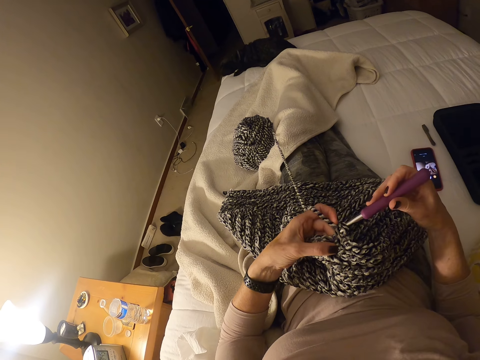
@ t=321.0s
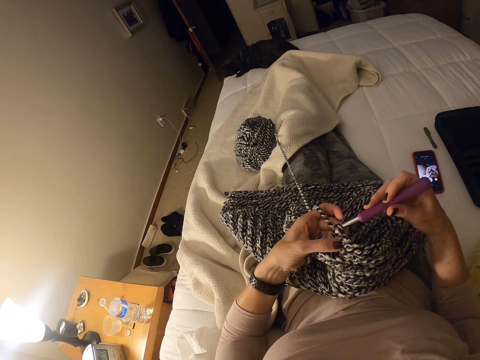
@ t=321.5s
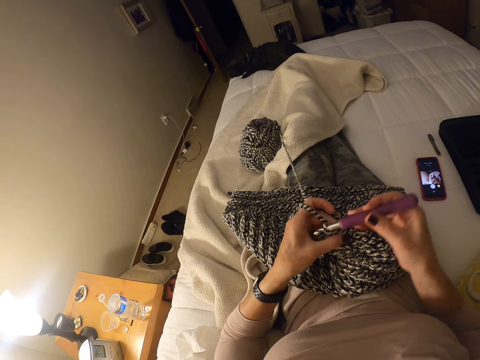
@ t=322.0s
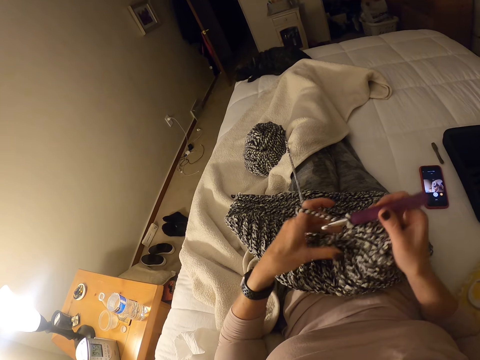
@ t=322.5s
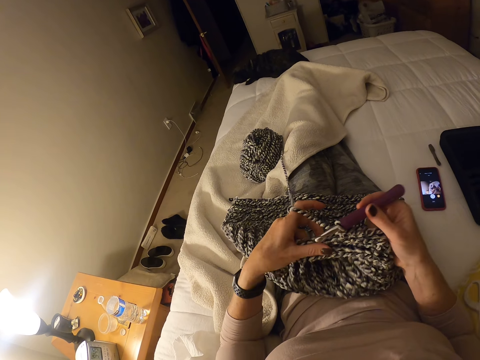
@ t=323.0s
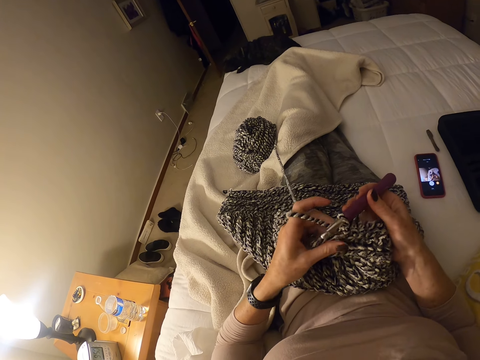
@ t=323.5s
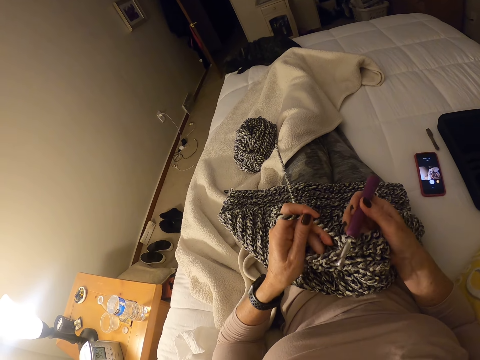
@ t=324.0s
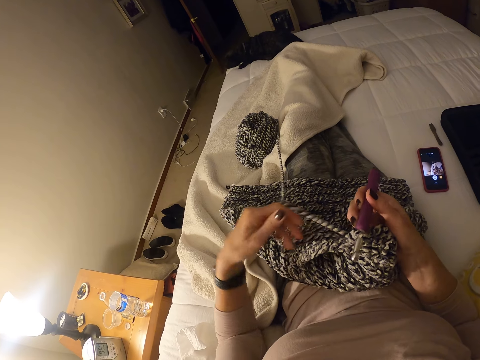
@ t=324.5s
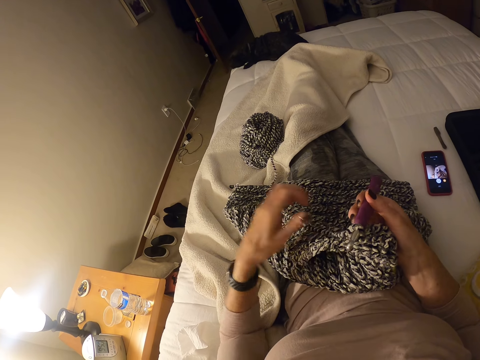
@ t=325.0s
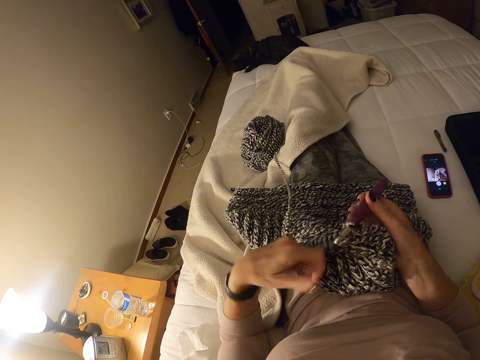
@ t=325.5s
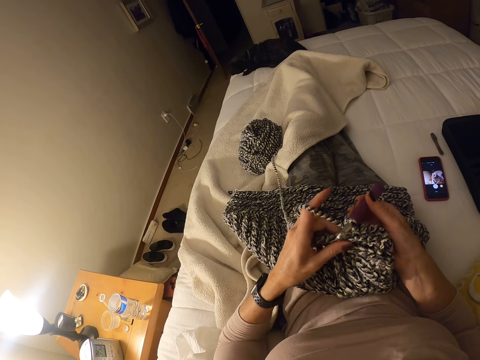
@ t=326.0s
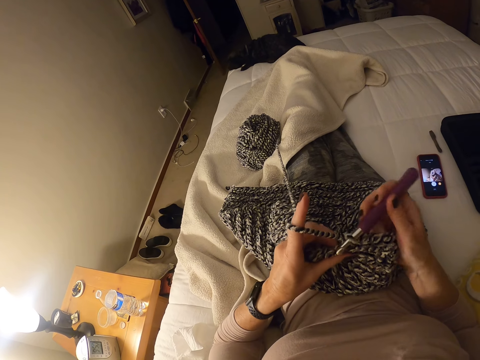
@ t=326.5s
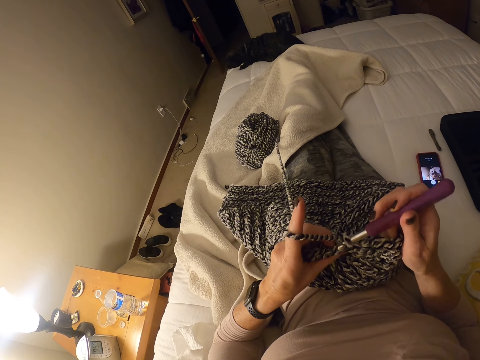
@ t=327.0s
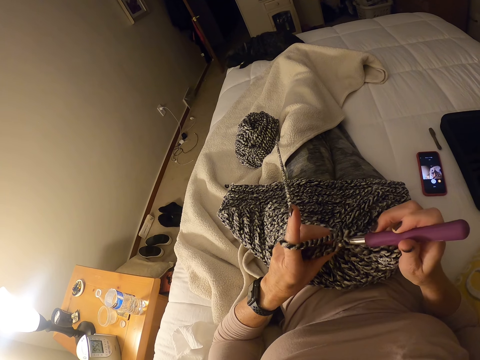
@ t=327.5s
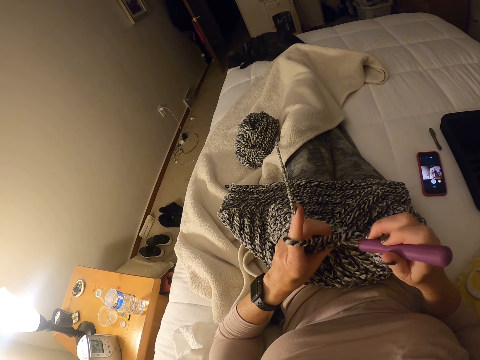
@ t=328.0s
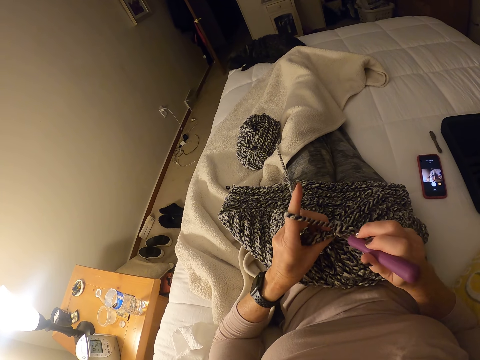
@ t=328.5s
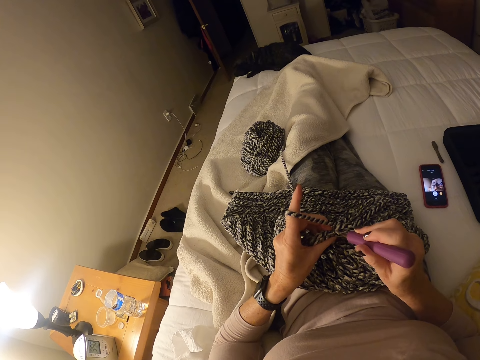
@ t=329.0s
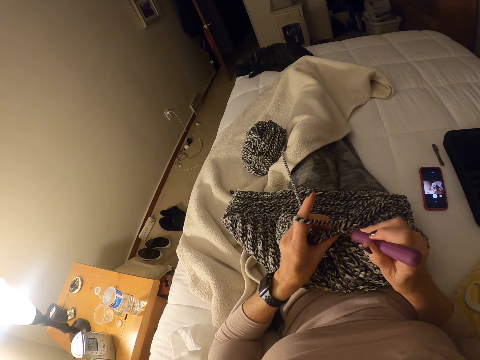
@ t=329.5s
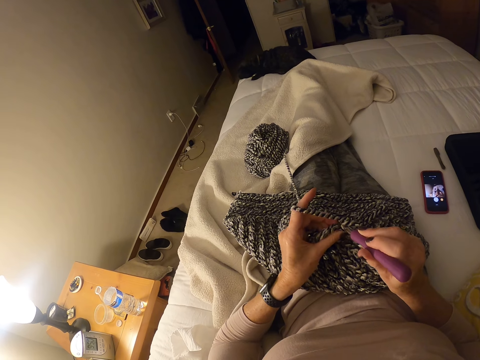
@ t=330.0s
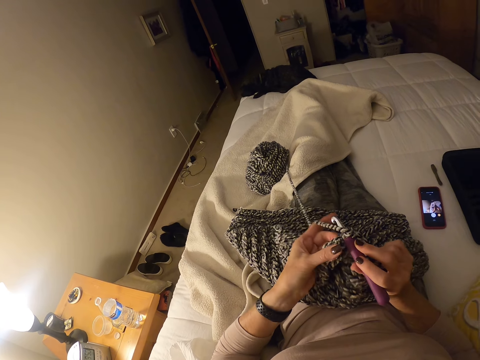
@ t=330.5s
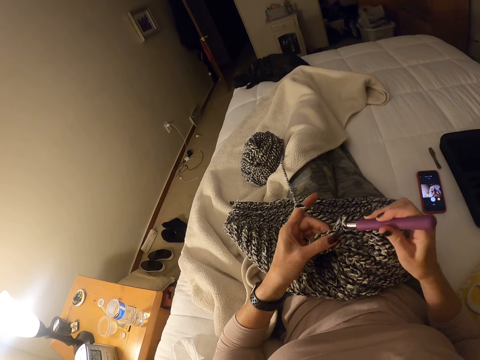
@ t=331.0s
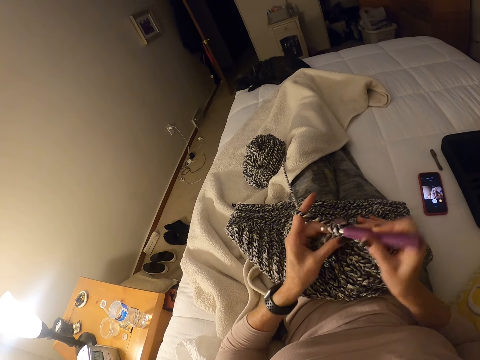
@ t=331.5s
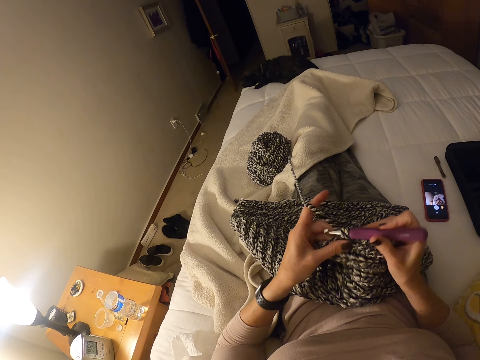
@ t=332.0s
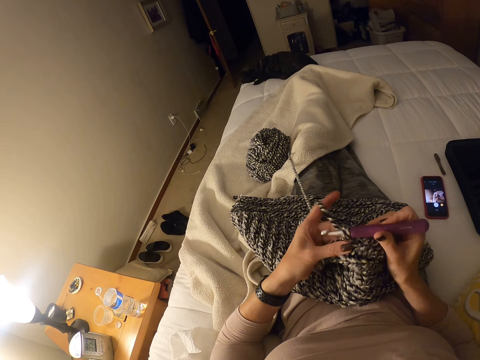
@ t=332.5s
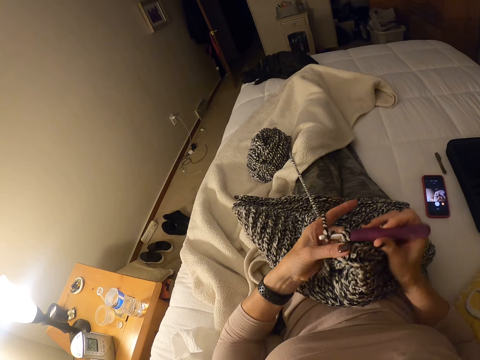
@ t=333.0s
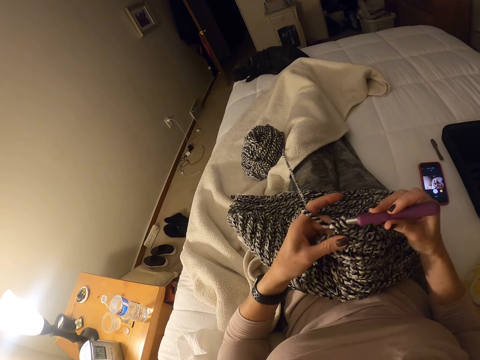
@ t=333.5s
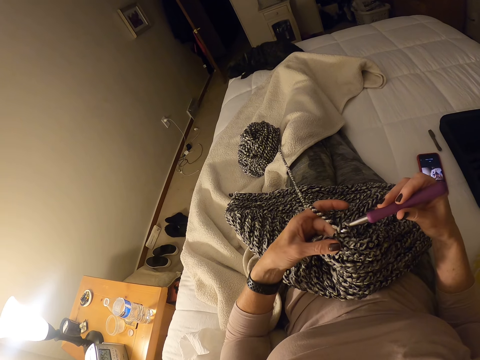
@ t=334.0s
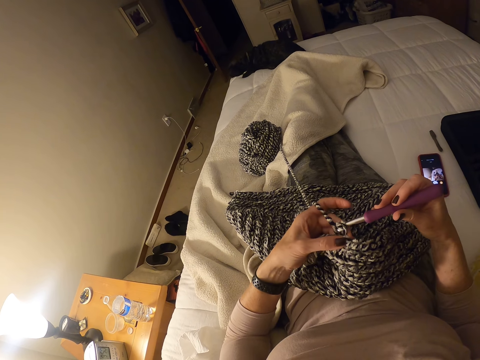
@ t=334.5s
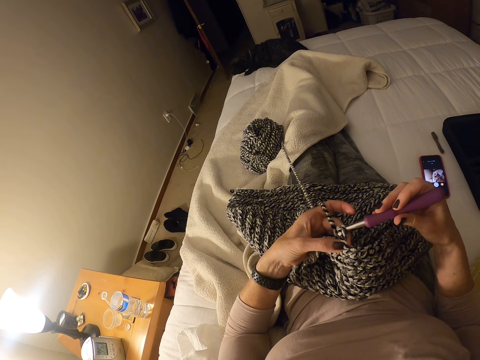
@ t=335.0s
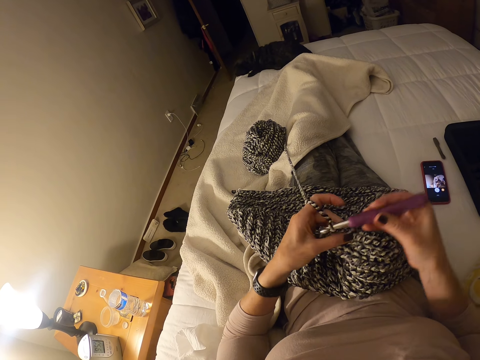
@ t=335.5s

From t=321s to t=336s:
The camera wearer stops knitting the fabric. They adjust the yarn. They knit the fabric.

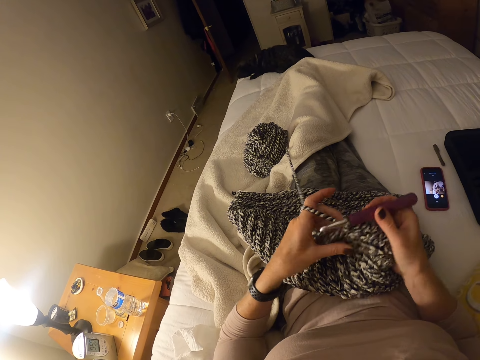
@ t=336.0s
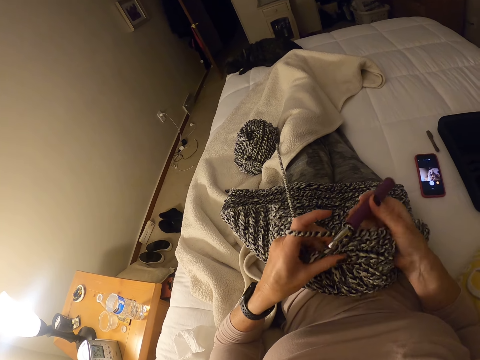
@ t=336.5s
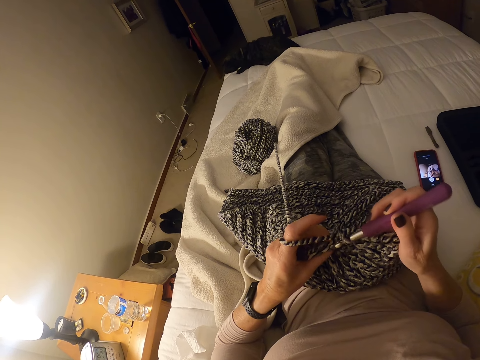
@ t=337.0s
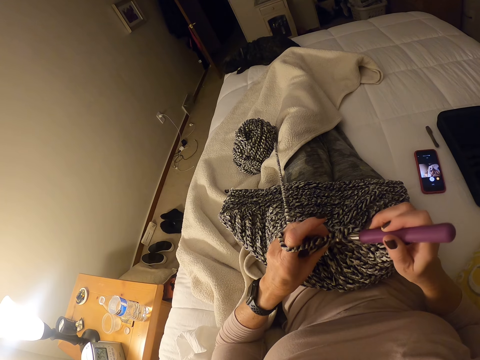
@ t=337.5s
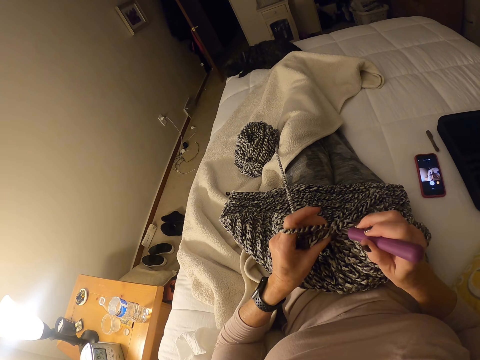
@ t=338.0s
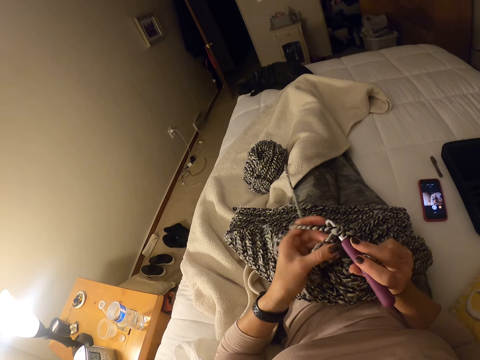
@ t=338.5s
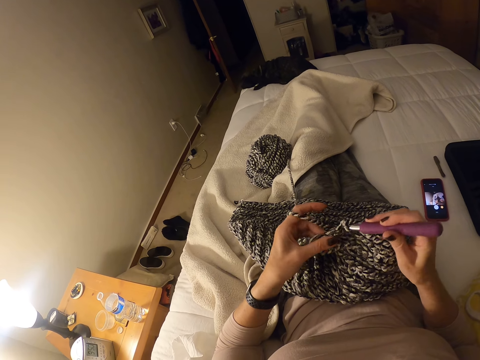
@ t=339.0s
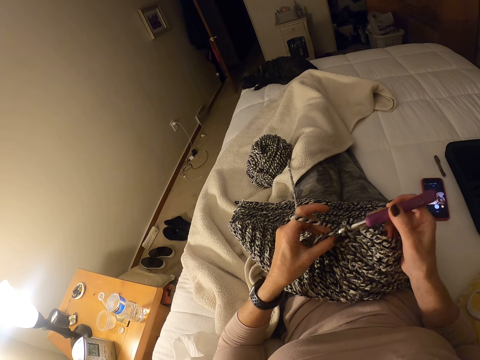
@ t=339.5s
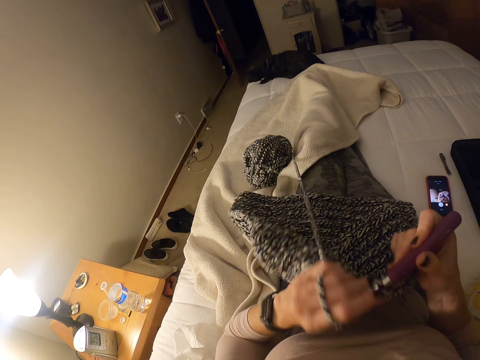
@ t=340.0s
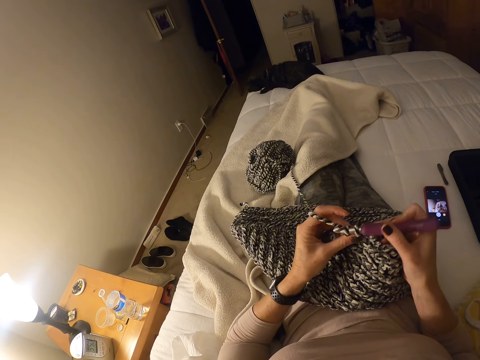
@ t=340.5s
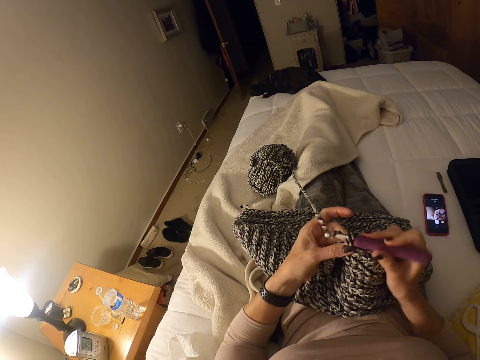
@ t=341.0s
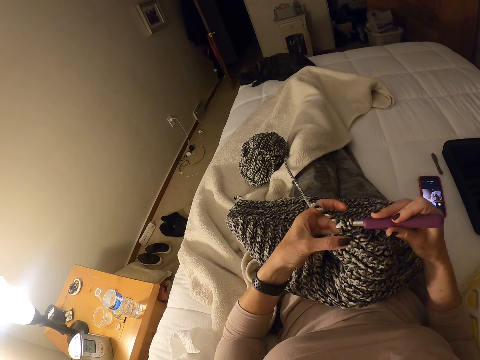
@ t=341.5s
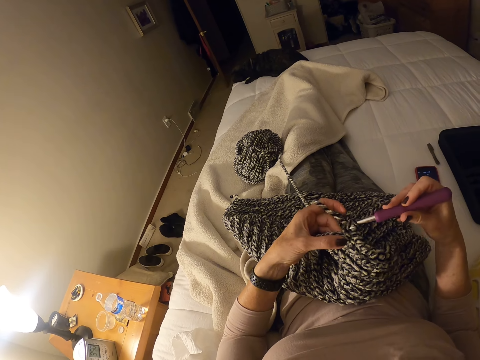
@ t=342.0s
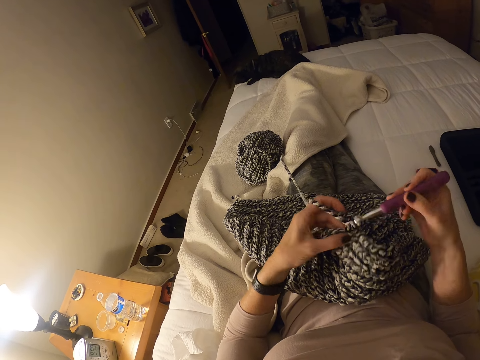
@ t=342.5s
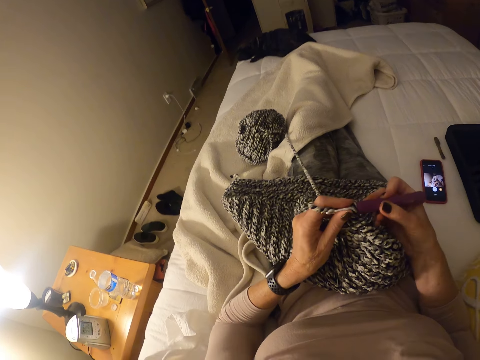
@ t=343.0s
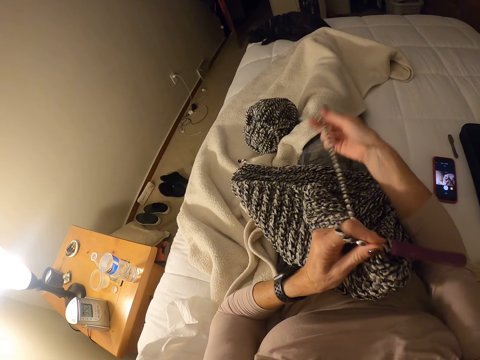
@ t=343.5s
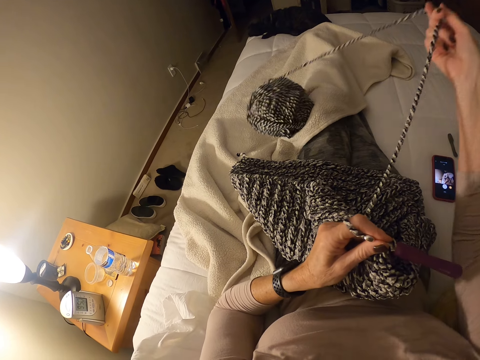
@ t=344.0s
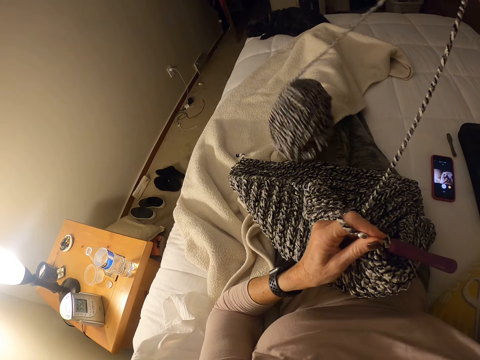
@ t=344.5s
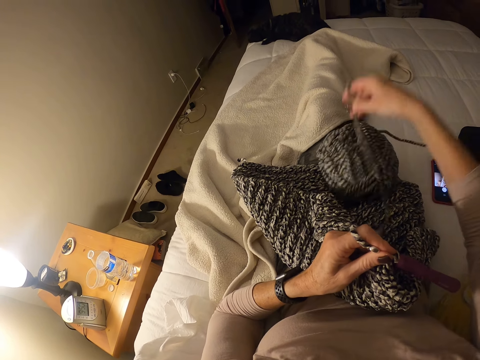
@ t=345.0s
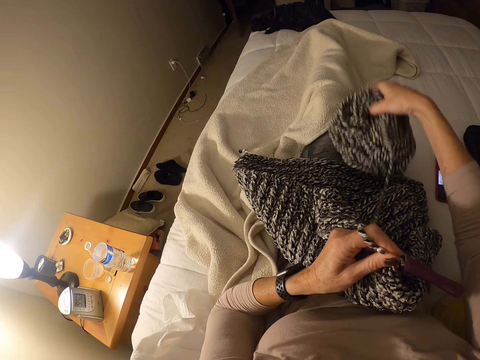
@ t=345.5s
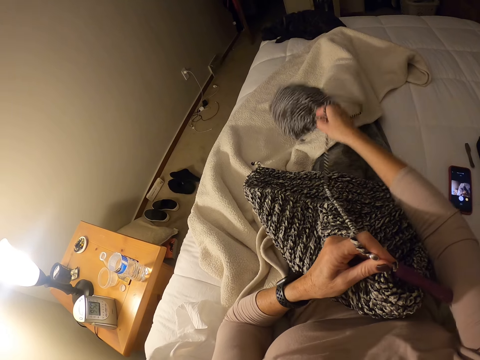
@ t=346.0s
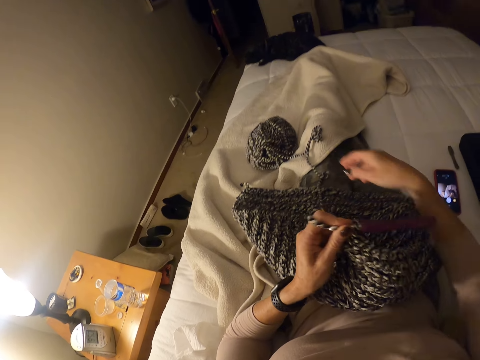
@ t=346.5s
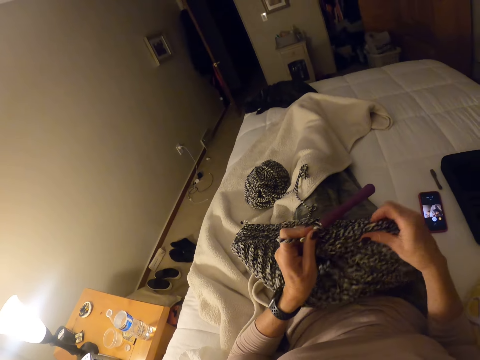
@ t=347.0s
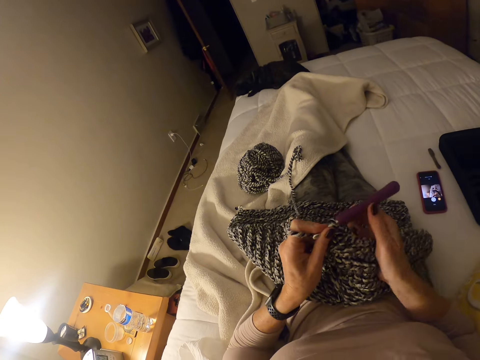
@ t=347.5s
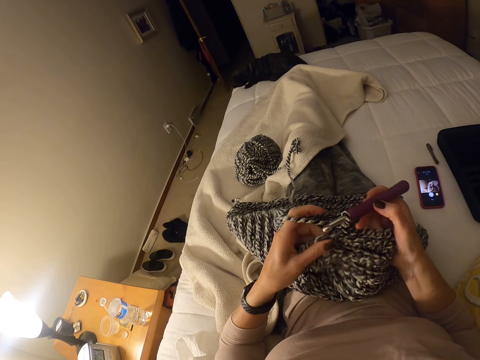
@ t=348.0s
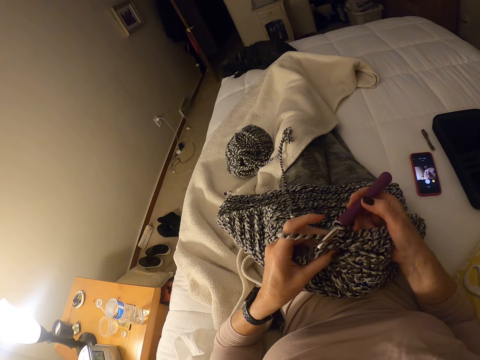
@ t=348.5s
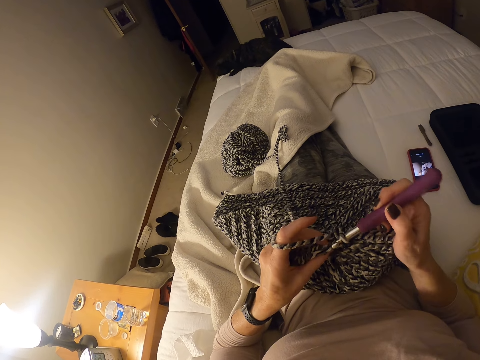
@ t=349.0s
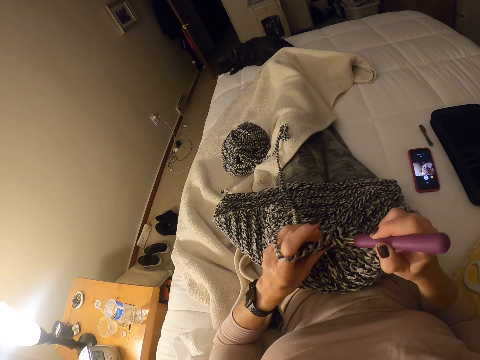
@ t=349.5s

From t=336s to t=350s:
The camera wearer stops knitting the fabric. They adjust the placement of the yarn. They pull the yarn. They adjust the placement of the fabric. They knit the fabric.
